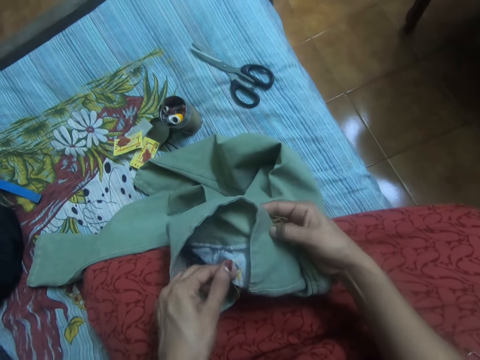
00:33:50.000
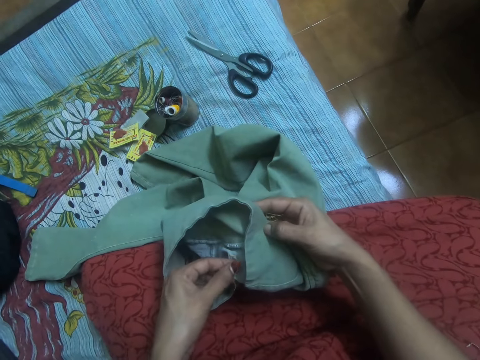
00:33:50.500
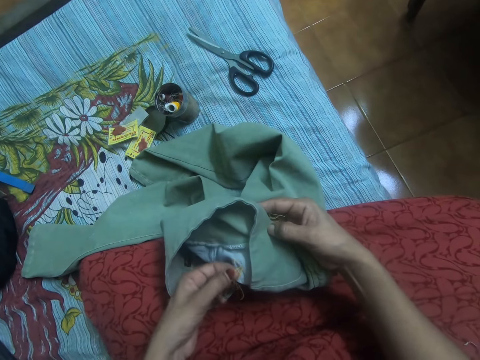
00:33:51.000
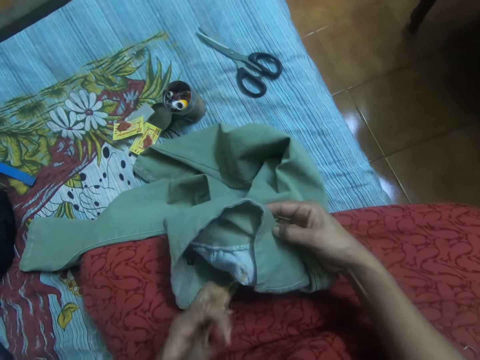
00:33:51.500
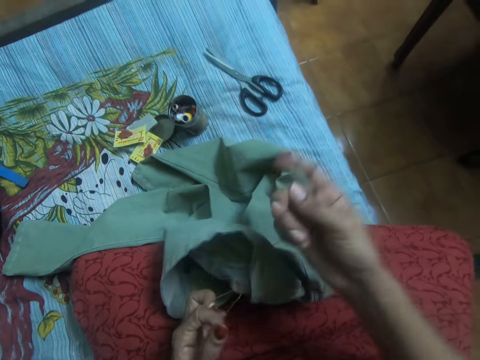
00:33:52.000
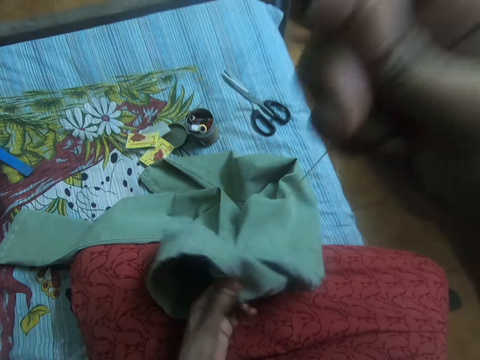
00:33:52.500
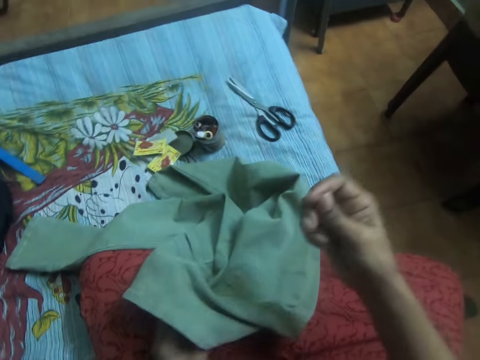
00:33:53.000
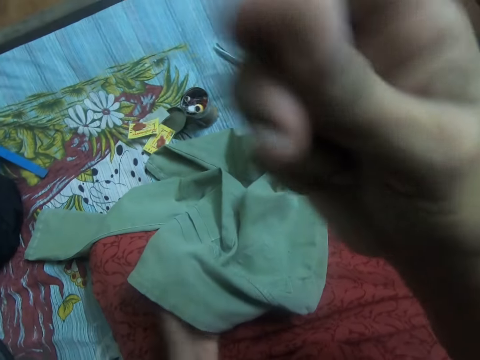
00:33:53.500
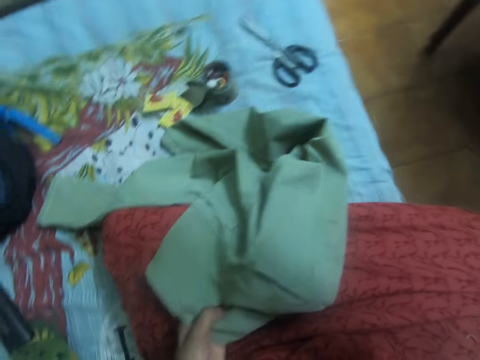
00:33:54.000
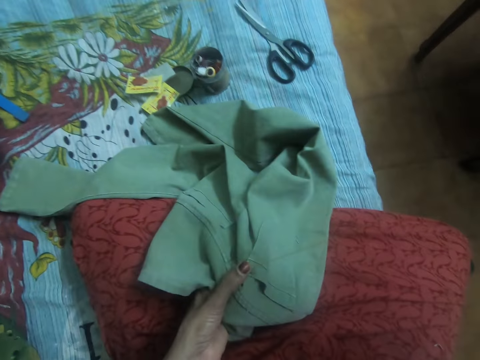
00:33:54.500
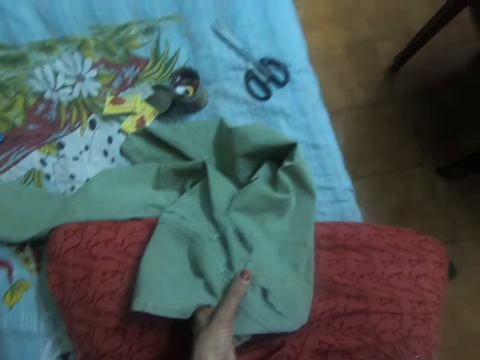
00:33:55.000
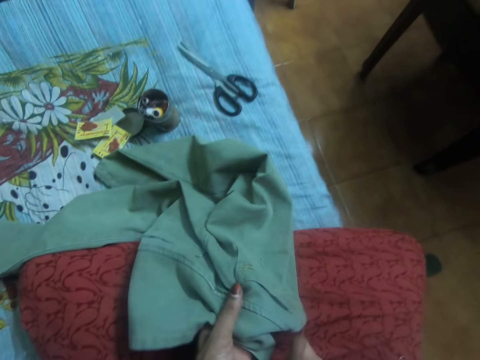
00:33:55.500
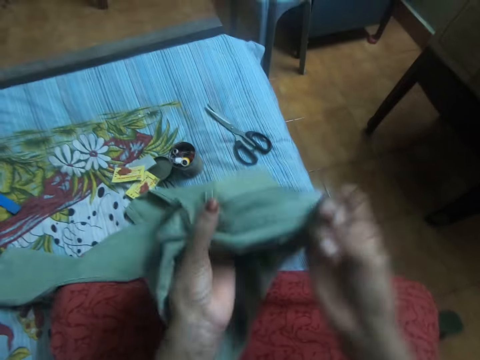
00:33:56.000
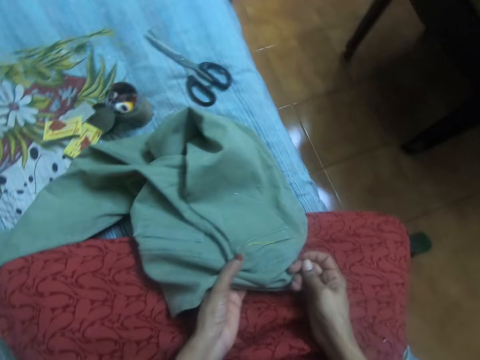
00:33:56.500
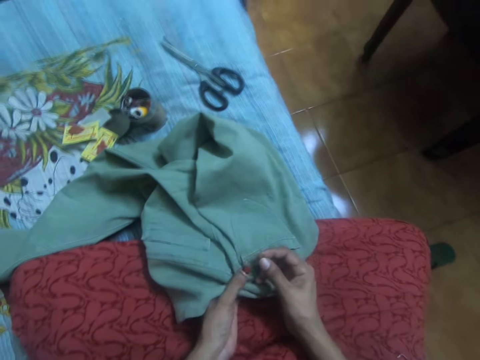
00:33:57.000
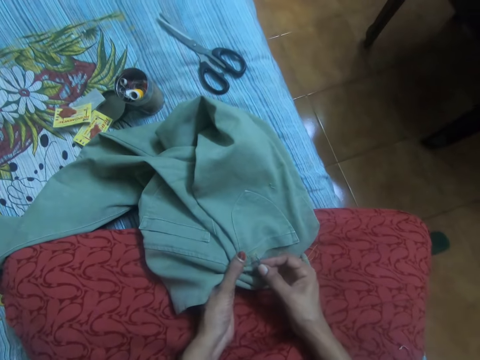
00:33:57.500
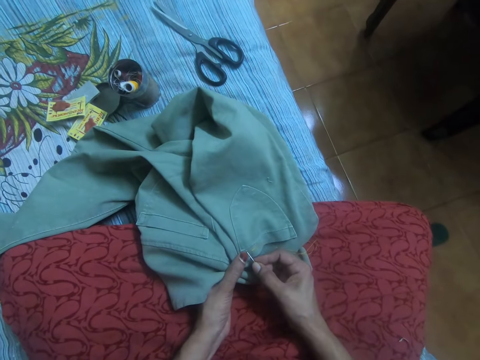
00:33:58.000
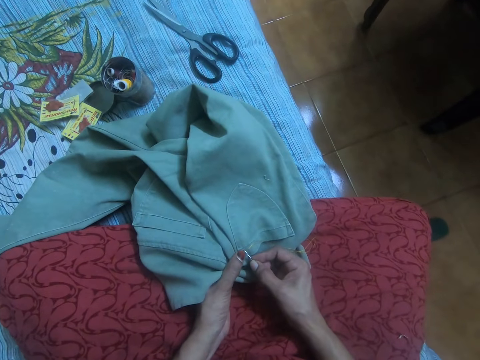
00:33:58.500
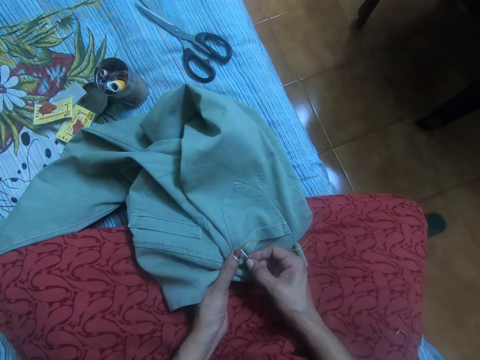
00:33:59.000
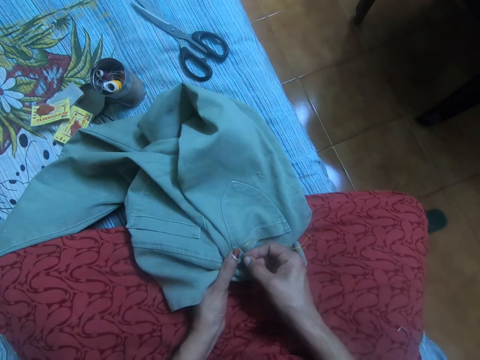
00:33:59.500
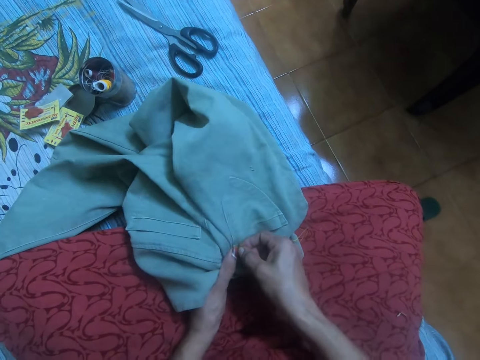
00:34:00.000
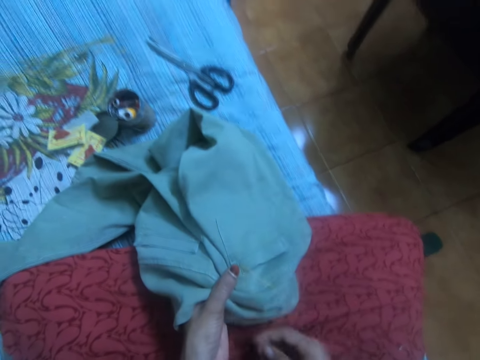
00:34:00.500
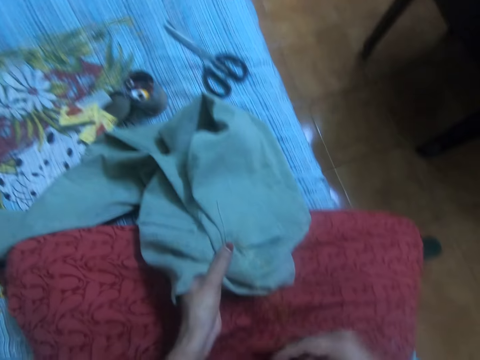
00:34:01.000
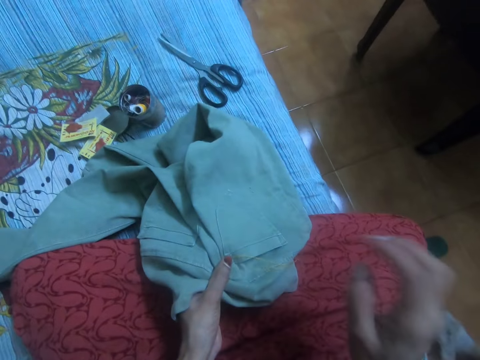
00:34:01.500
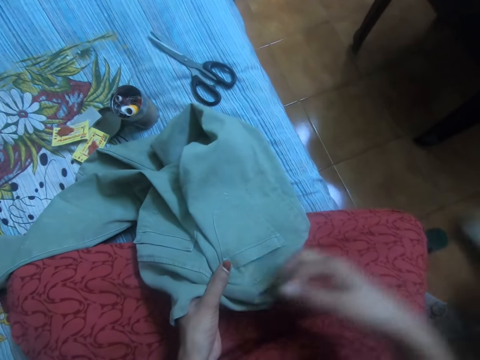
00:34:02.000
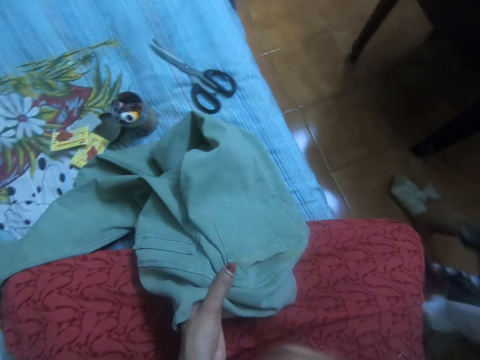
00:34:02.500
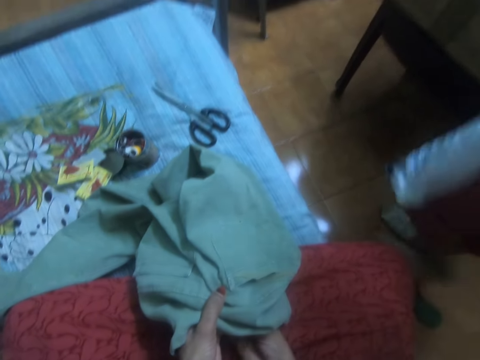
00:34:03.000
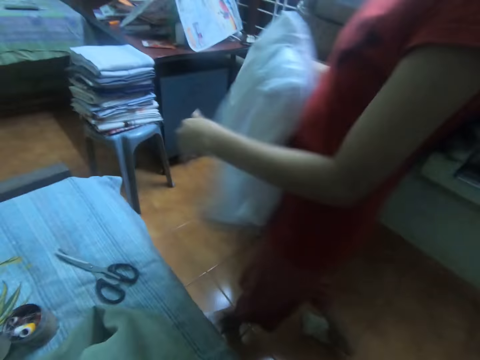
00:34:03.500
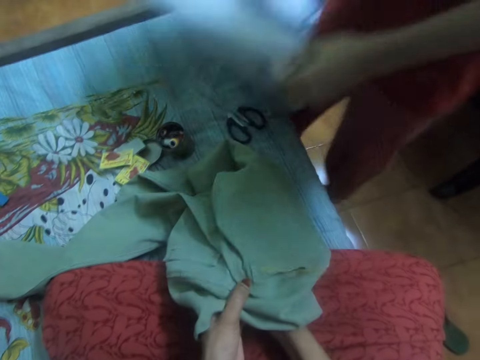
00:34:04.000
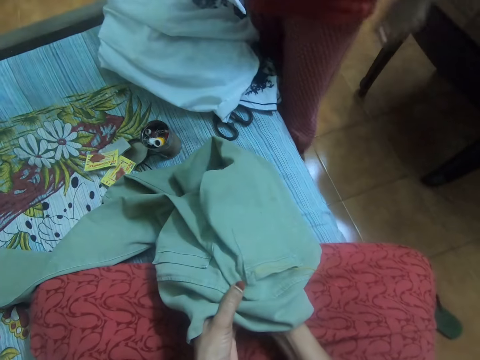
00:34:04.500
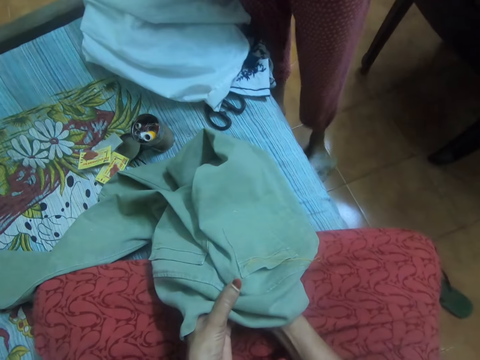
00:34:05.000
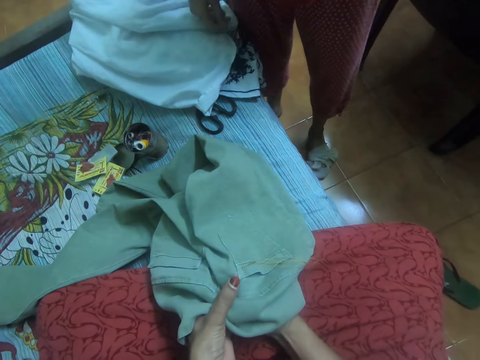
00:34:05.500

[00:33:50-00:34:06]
The camera wearer raises the needle in her right hand. She straightens a thread in a trouser. She lowers her right hand on the jeans. She inserts the needle in the trouser. She adjusts the jeans. She inserts the needle in her right hand into the jeans trouser. She pulls the thread in the trouser and adjusts the thread with her right hand. She straightens the thread. A lady walks into the room. The camera wearer pulls the thread in the trouser. The lady drops a cloth on the bed. The lady brings the cloth on the table. The camera wearer adjusts the needle in the jeans.

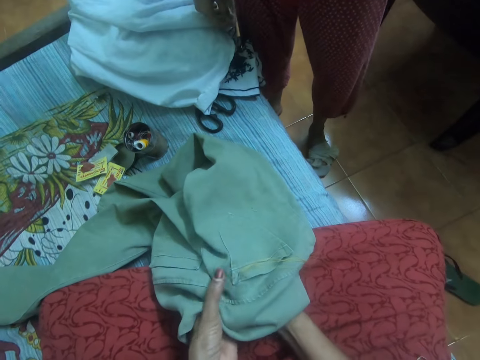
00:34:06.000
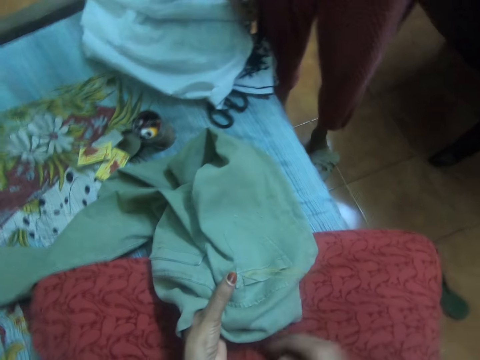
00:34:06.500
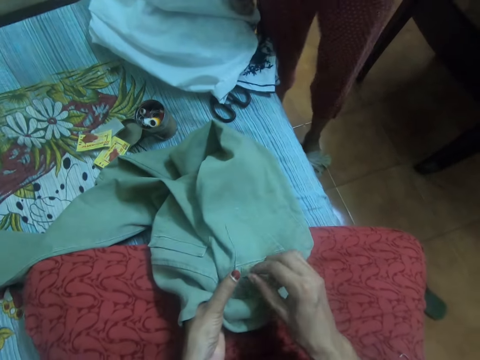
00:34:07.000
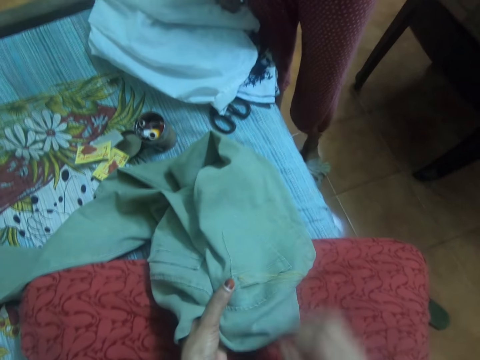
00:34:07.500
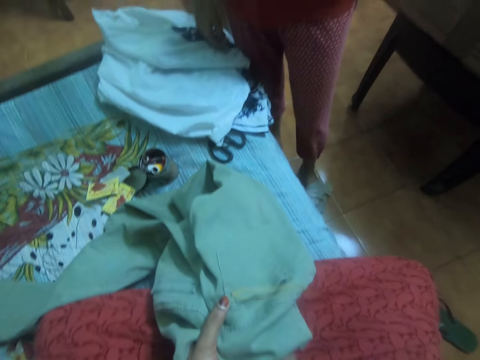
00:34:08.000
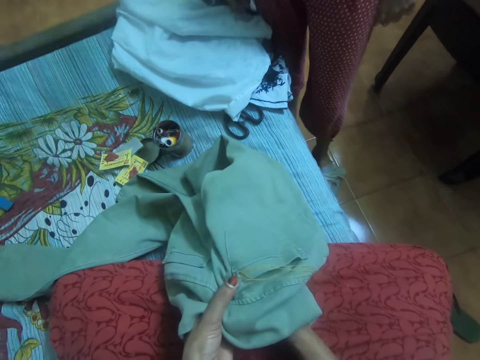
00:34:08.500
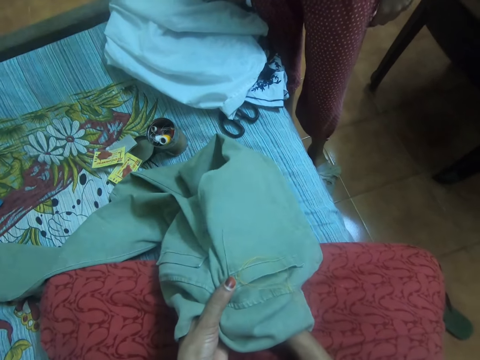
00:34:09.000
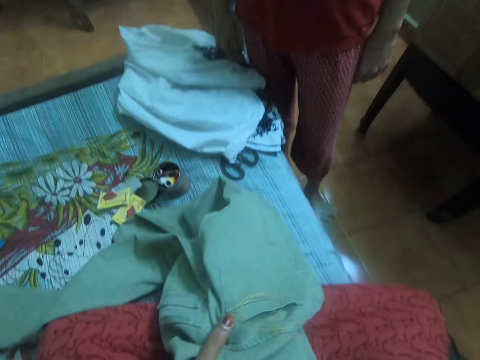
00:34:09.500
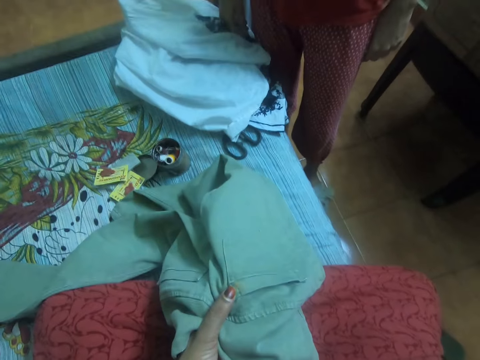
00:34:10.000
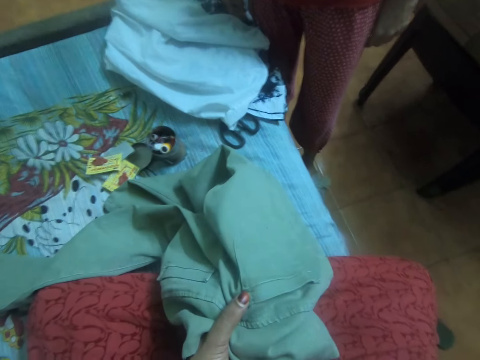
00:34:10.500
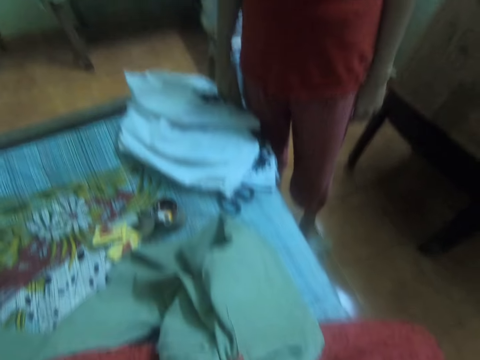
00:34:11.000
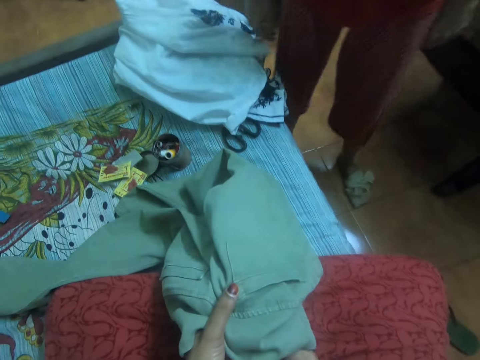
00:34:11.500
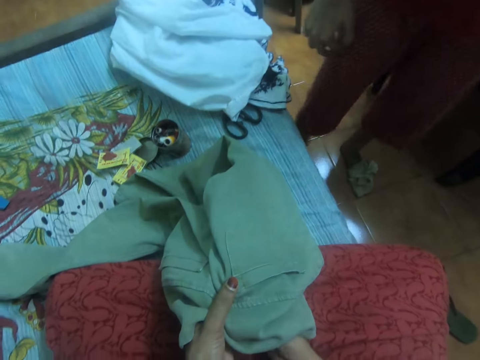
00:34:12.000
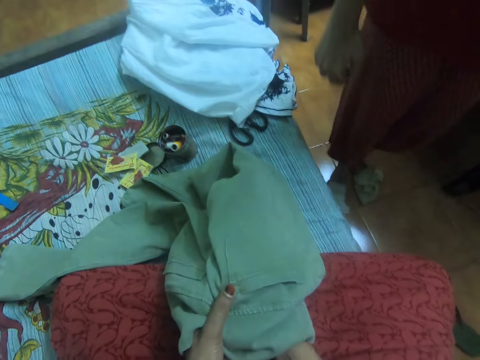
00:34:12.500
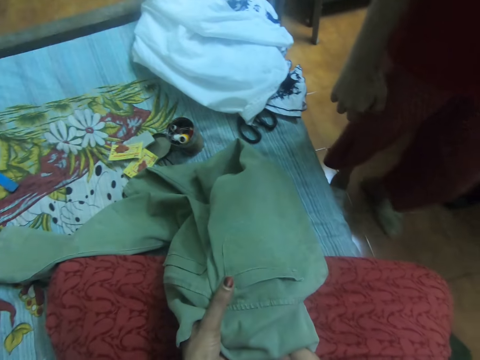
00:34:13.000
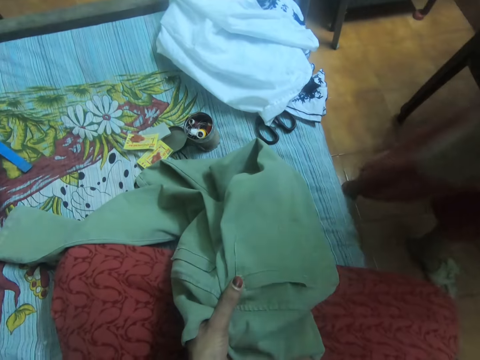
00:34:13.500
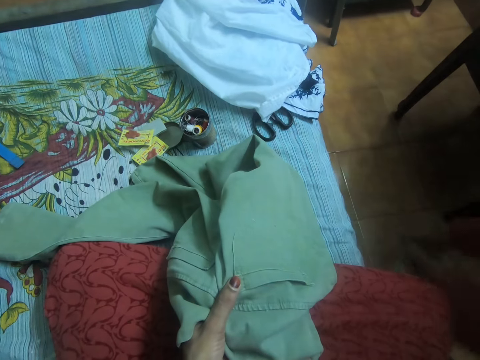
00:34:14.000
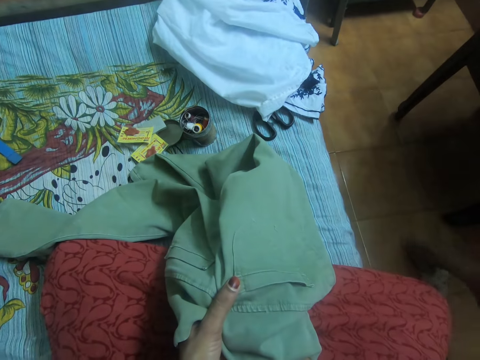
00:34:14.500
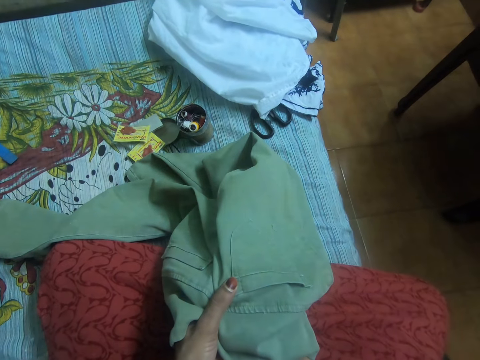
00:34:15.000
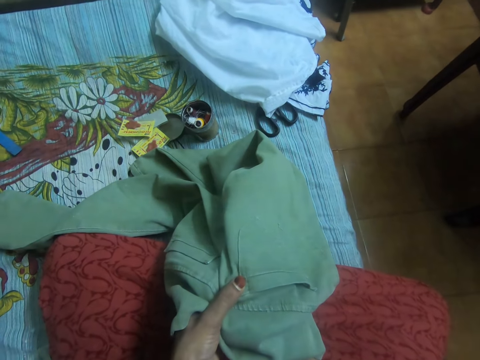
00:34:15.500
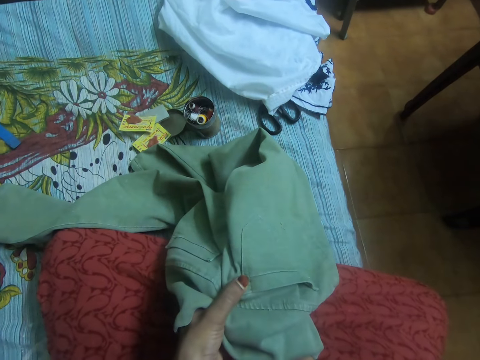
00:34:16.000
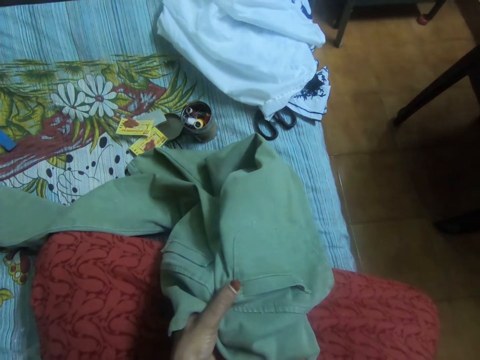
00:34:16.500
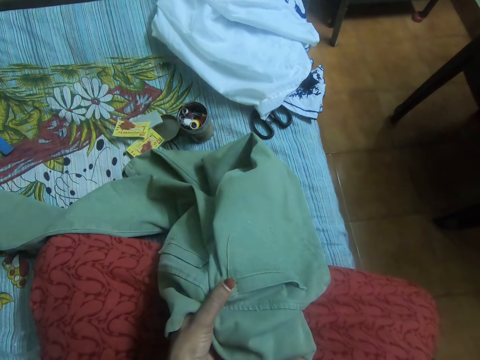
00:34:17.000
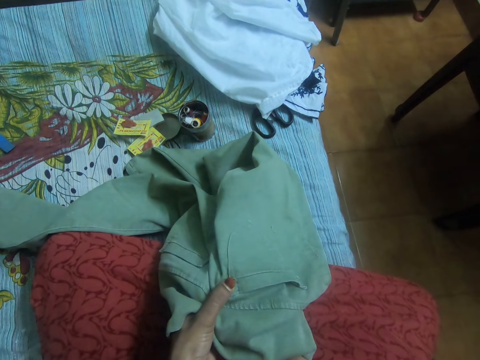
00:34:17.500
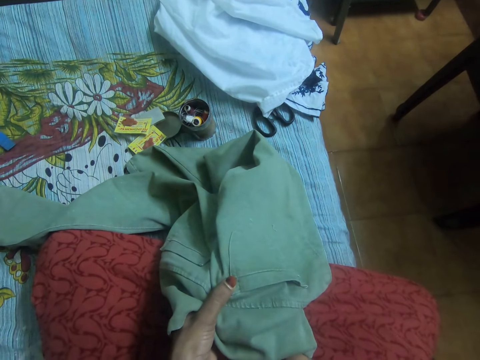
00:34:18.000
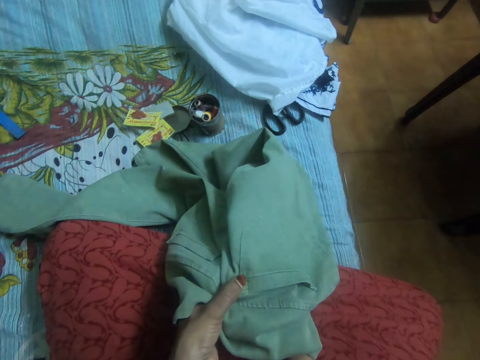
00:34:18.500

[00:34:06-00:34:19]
The camera wearer inserts a needle in a thread. They interact with the lady. They pull the thread in a trouser. The lady walks out of the room. The camera wearer inserts the needle in the trouser.
